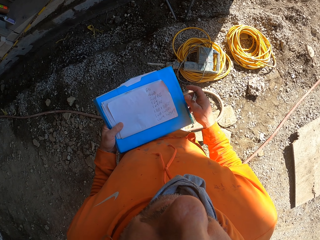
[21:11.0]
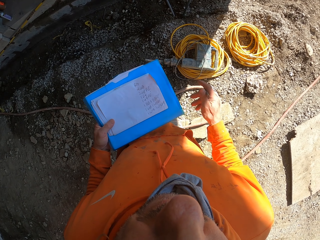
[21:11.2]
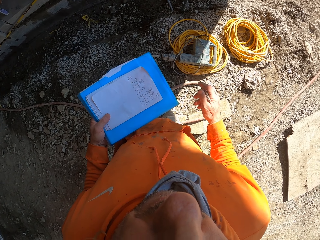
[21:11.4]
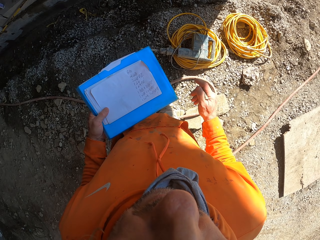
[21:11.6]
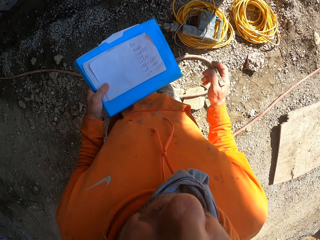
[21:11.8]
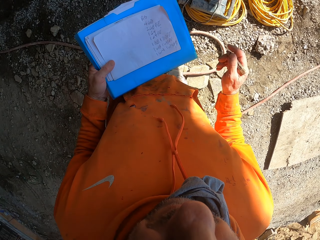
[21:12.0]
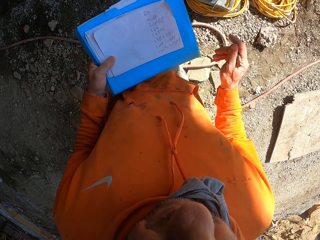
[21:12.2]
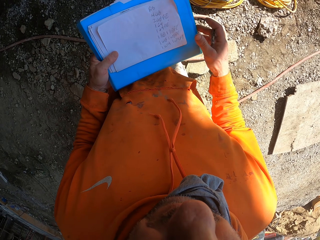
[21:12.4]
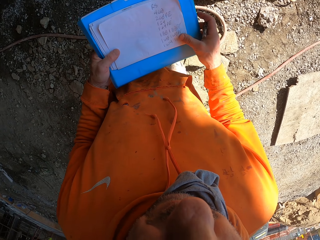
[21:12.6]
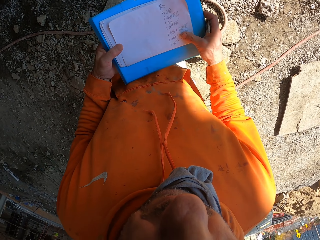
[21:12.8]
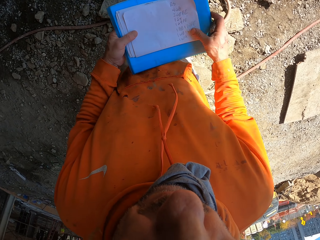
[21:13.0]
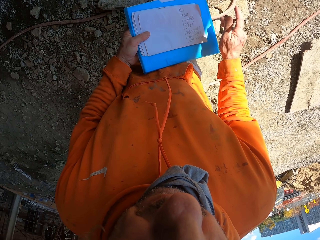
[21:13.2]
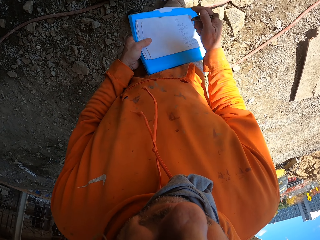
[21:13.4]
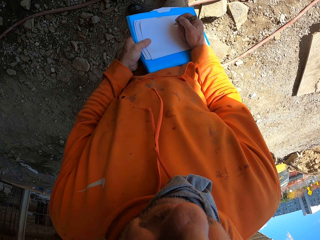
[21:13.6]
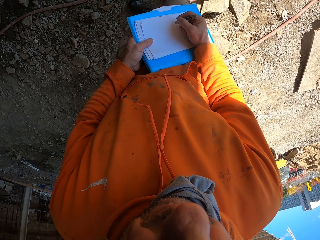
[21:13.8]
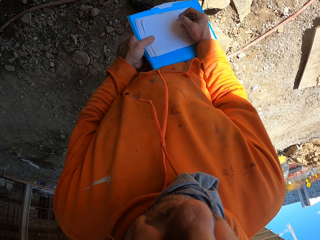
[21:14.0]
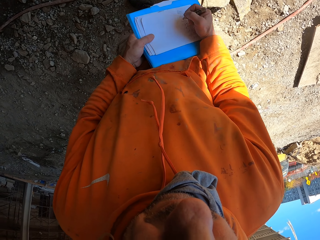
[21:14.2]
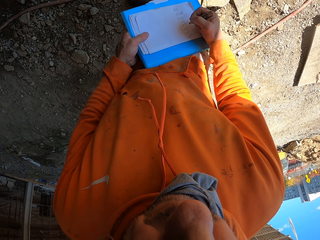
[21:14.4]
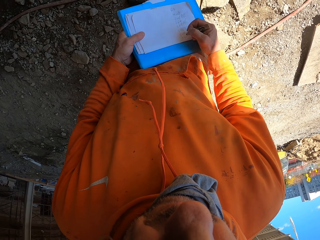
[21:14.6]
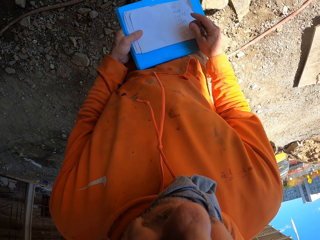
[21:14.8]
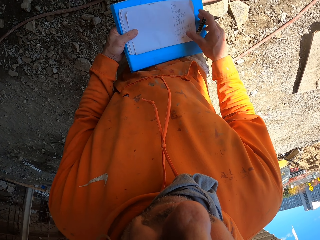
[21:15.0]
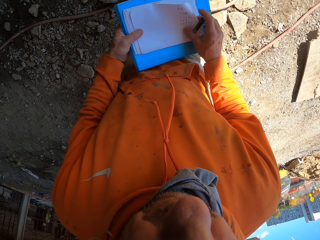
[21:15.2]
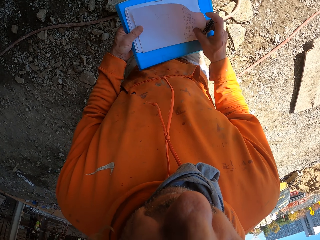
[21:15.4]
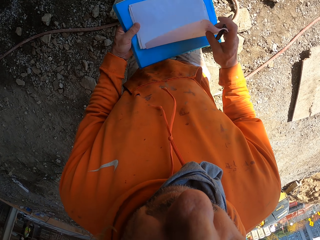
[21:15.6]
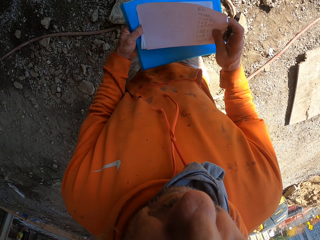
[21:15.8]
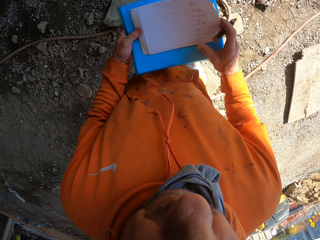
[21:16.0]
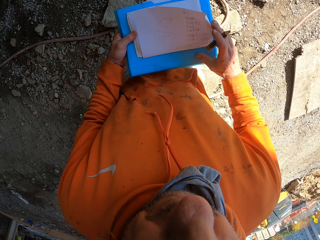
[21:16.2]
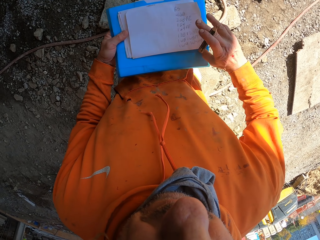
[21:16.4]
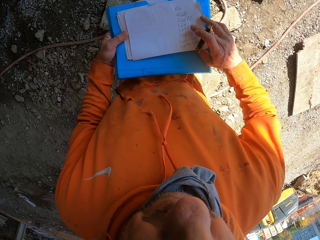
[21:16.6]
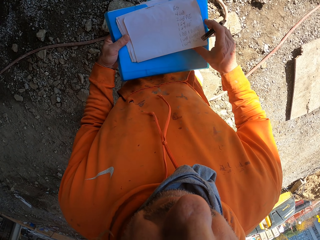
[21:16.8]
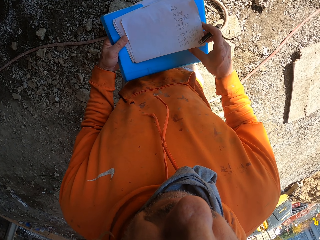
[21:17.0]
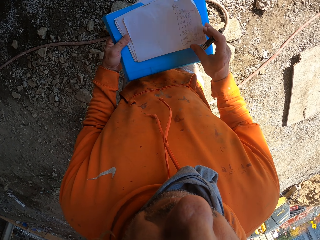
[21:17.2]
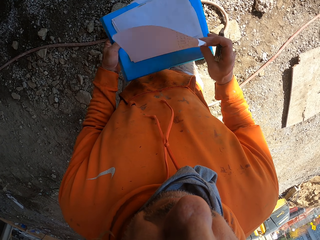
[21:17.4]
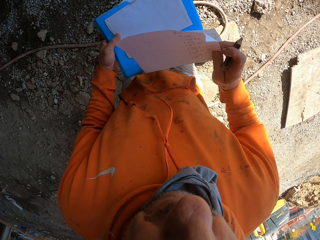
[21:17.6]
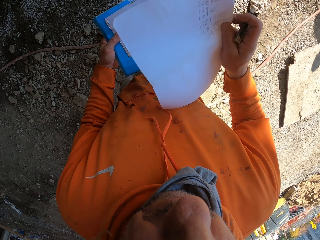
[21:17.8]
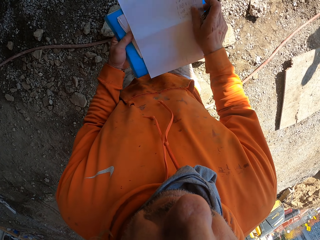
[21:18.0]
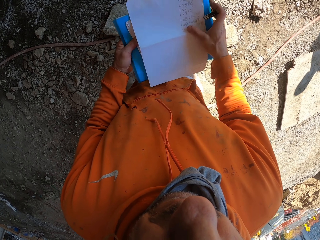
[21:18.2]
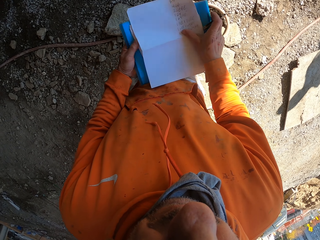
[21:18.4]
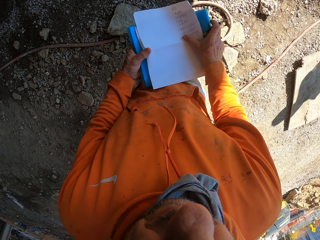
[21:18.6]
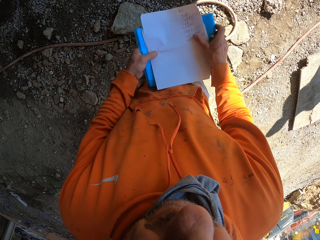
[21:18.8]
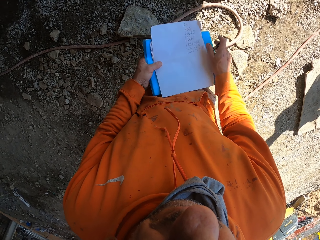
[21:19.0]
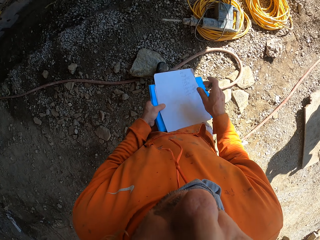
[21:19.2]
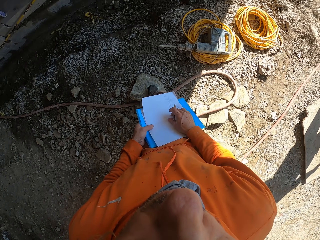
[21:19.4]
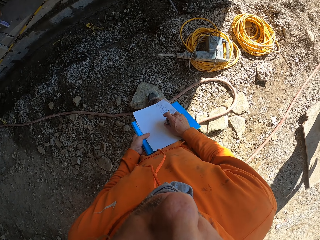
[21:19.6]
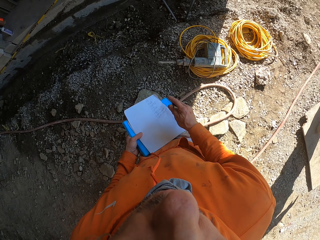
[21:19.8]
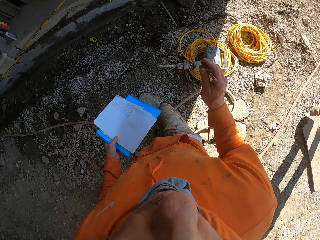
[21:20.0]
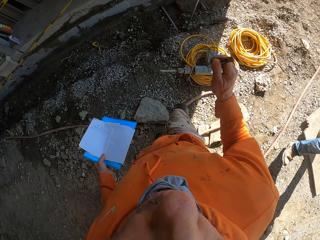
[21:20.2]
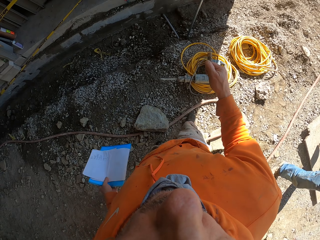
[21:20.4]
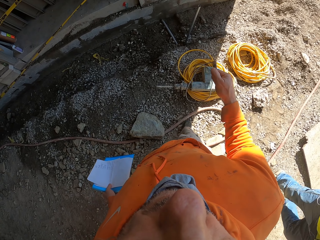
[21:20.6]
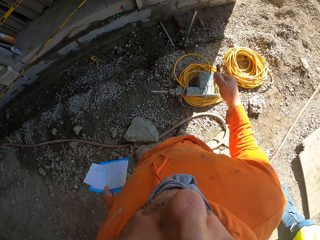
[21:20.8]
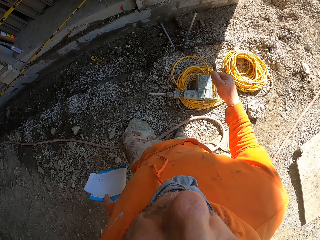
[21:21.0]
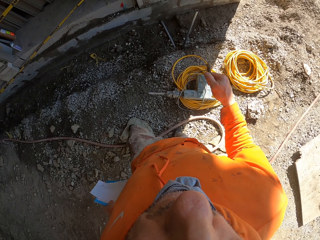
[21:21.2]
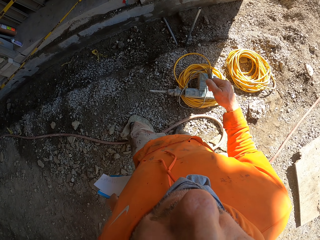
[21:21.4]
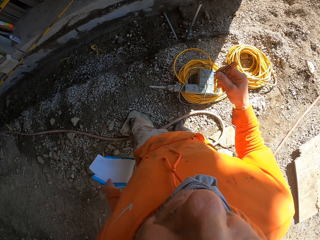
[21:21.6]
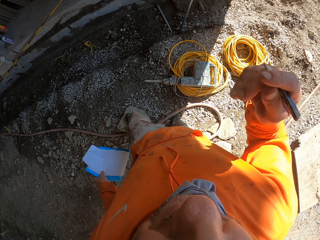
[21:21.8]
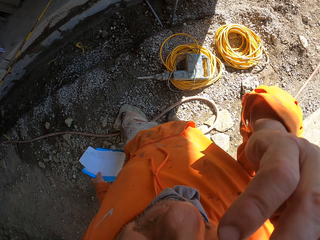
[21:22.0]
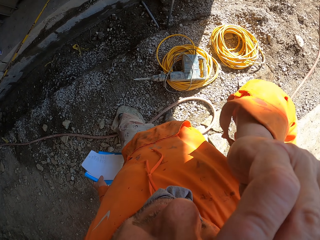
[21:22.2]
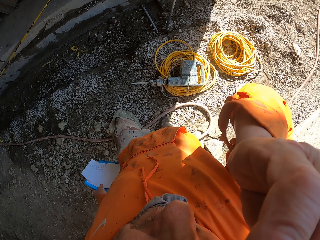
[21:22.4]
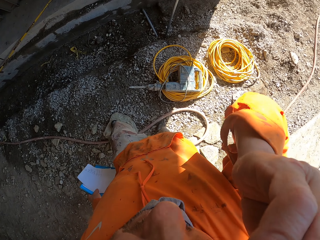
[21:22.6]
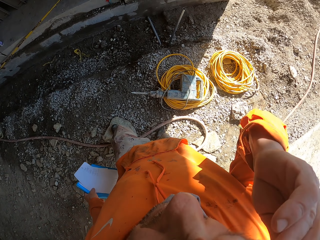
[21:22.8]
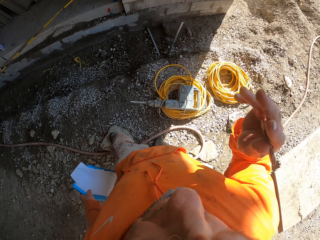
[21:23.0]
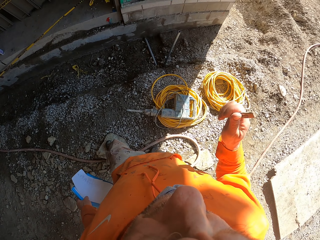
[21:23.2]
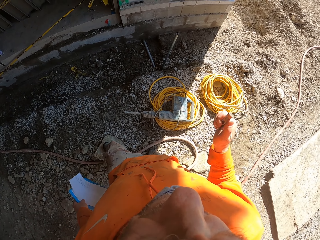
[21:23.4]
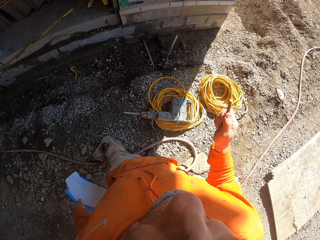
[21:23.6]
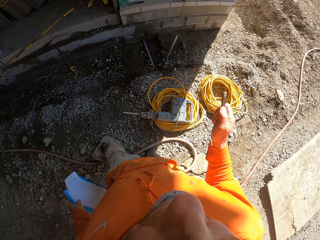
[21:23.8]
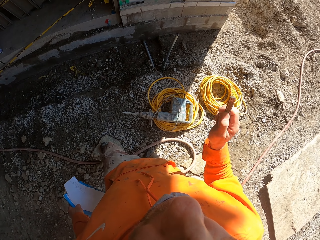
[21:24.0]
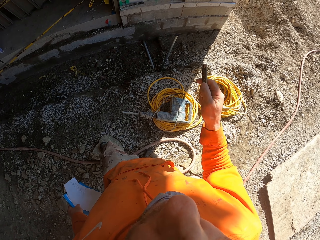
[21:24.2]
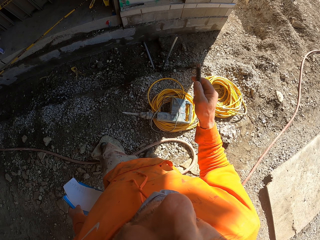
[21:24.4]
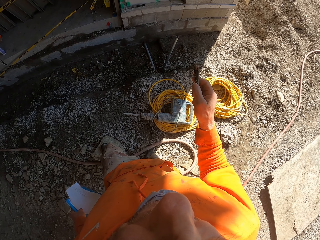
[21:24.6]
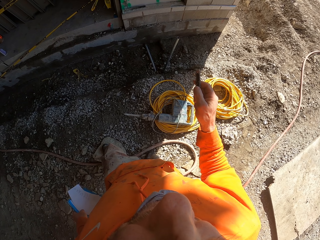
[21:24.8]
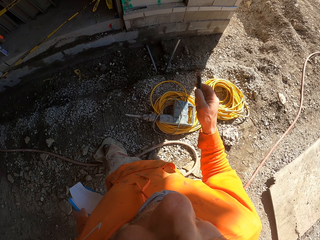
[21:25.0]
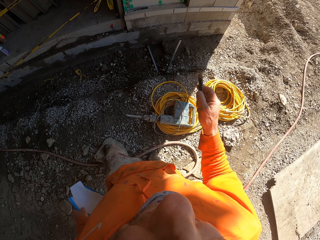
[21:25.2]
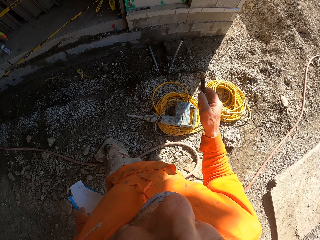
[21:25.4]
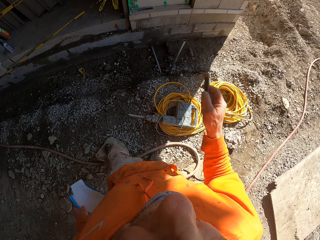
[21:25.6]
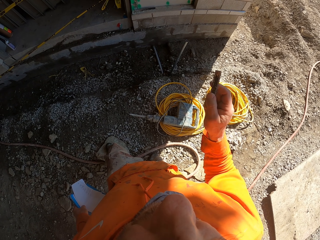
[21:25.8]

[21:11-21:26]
The camera wearer looks around. He writes on the paper. He opens the paper. He moves his hand. He touches his face. He moves his hand.

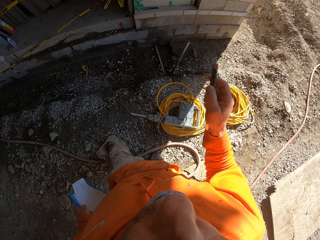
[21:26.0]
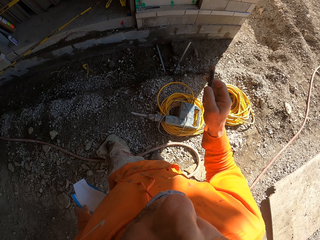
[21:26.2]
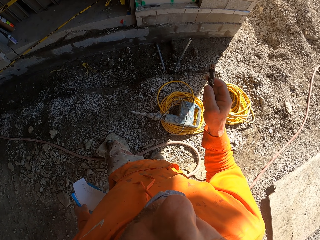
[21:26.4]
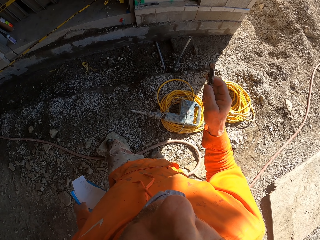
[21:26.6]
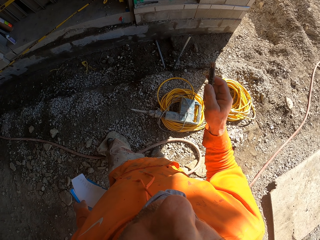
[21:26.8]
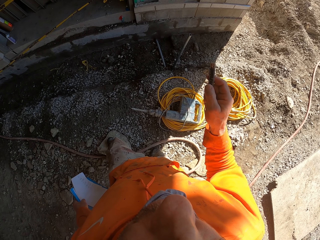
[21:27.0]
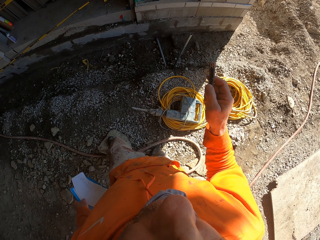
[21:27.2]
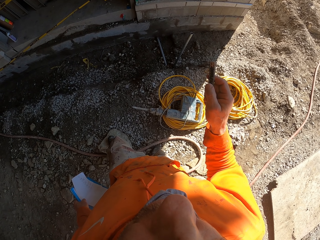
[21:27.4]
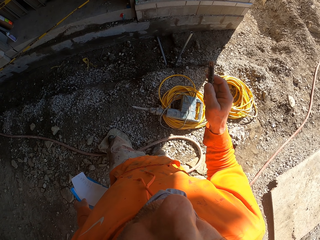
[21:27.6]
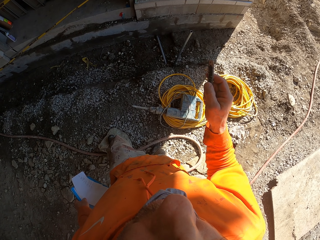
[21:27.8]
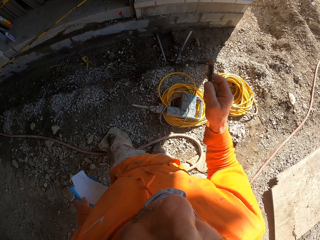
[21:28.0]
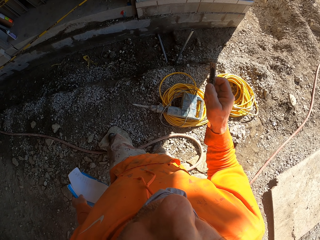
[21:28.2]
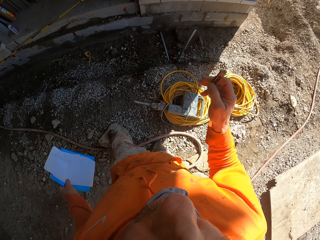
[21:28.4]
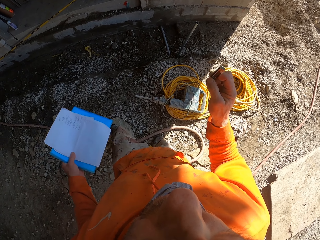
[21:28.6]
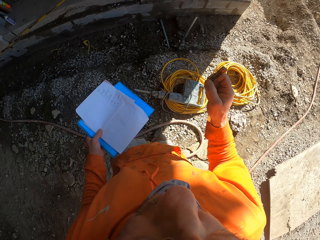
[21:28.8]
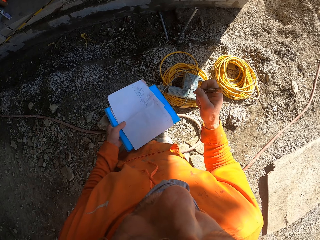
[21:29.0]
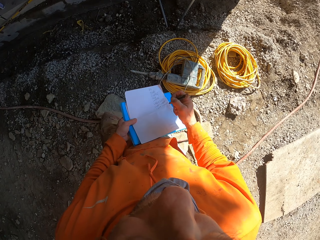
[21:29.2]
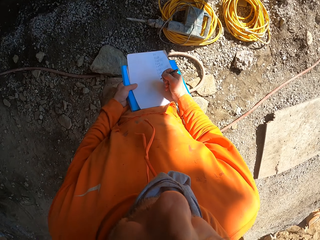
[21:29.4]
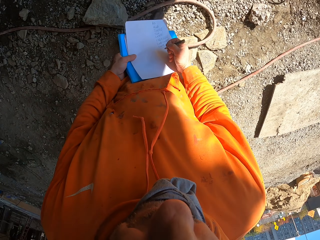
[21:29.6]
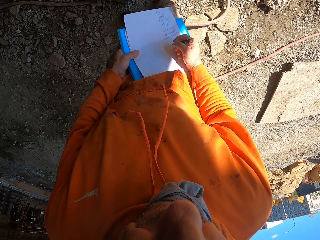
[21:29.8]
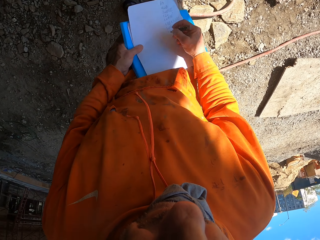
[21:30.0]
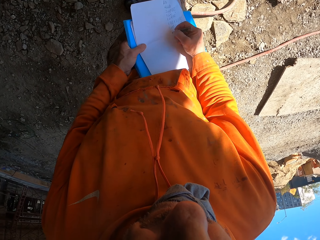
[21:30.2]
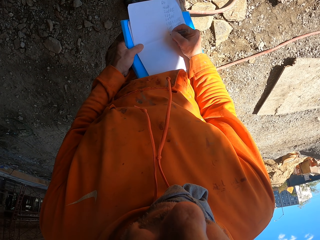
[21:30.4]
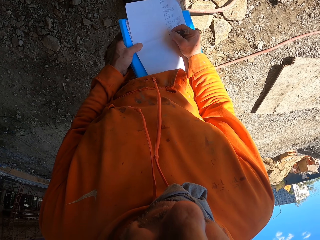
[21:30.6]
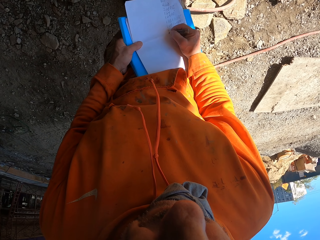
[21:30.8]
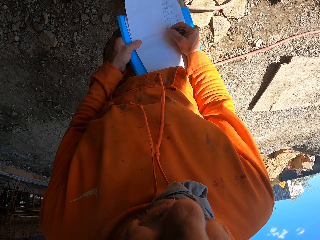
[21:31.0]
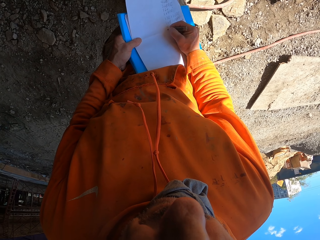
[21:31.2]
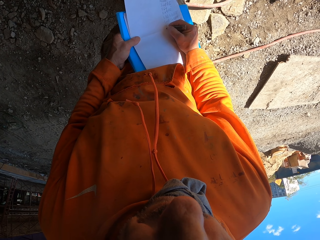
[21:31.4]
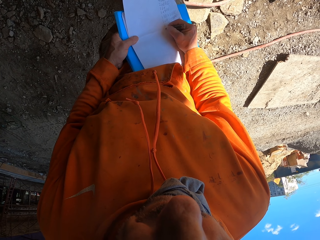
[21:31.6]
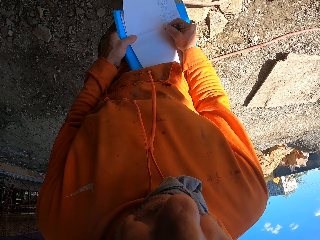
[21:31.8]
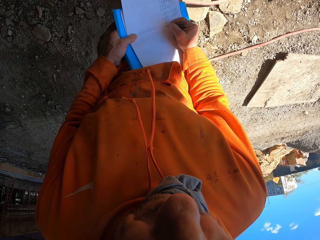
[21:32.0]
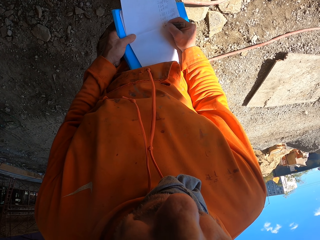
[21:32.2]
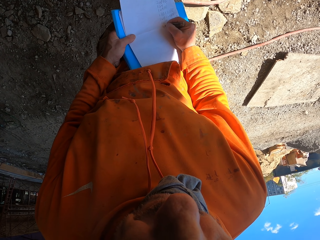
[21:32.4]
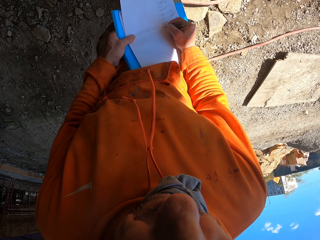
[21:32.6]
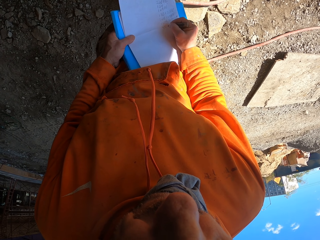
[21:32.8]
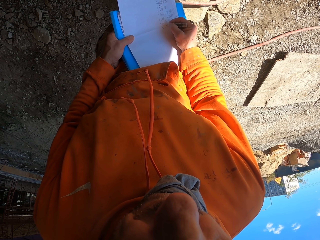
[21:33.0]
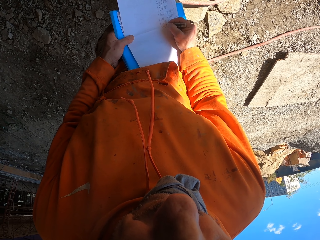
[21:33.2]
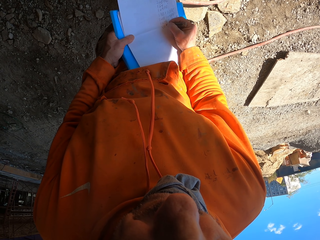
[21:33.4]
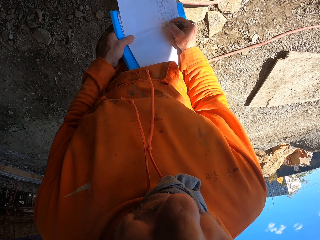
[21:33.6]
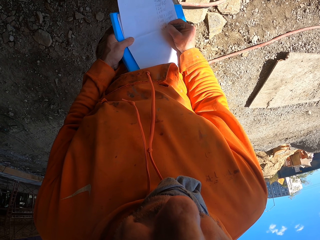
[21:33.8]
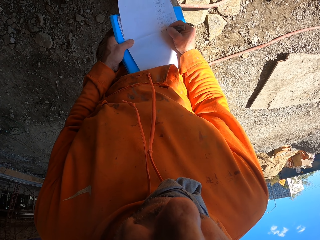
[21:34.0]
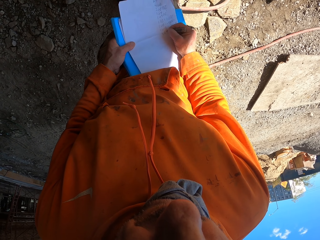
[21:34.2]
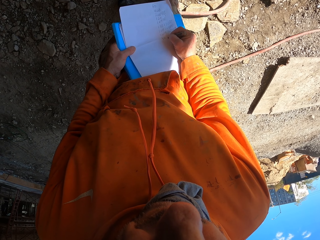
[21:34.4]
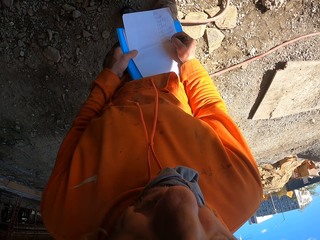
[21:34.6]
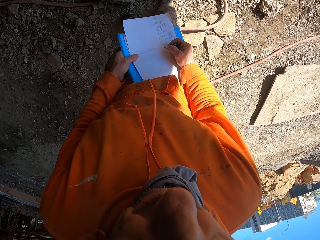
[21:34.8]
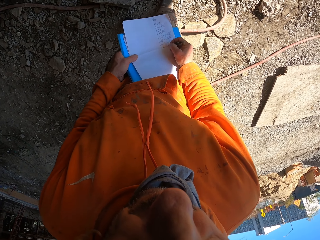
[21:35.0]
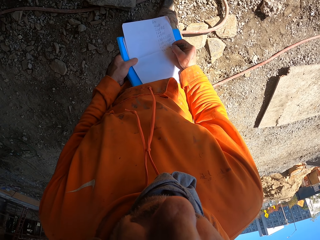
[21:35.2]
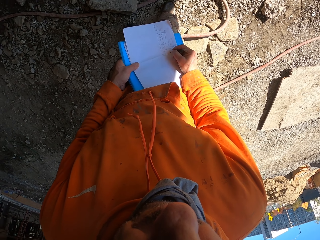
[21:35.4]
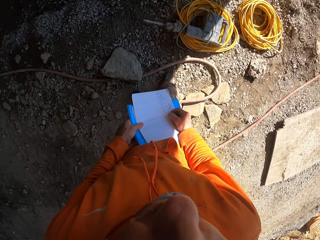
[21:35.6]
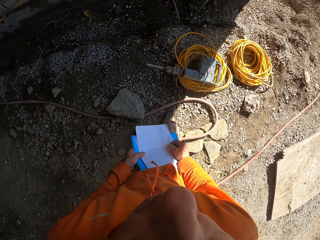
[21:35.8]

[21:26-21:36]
The camera wearer points around. They write on the paper.
